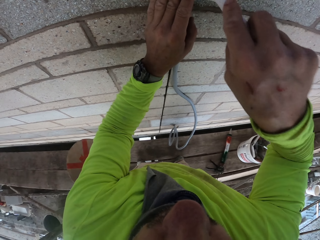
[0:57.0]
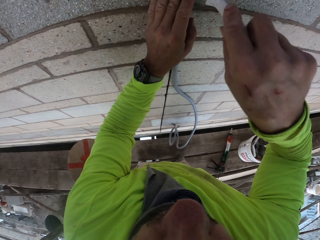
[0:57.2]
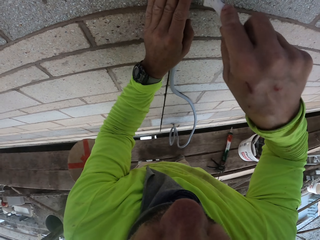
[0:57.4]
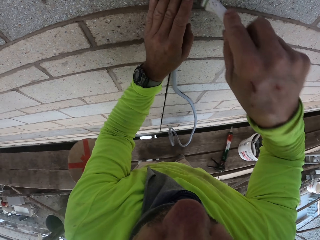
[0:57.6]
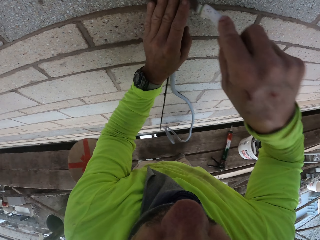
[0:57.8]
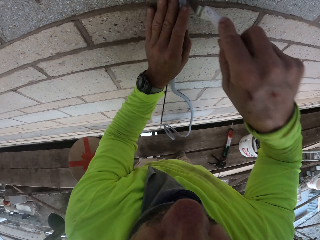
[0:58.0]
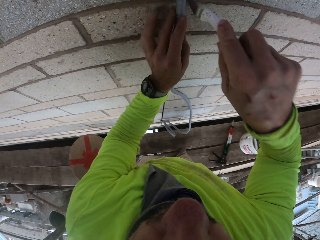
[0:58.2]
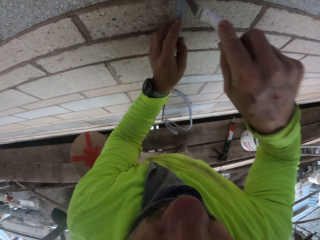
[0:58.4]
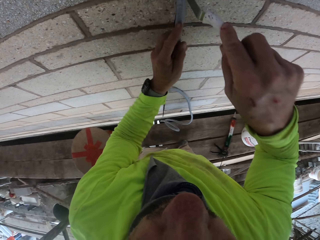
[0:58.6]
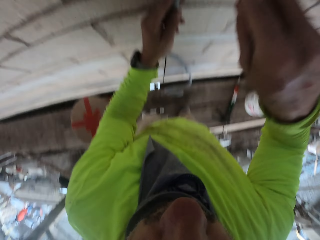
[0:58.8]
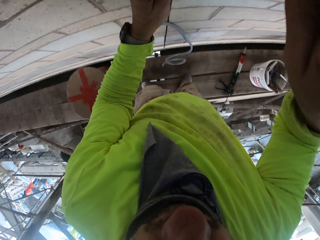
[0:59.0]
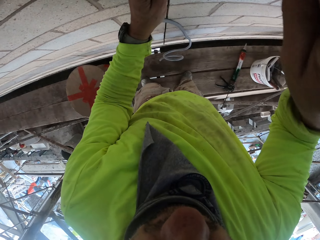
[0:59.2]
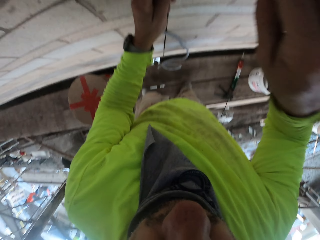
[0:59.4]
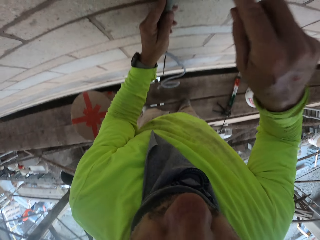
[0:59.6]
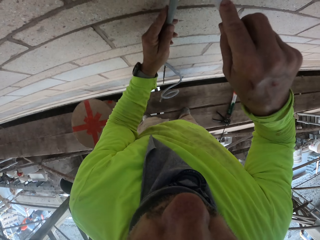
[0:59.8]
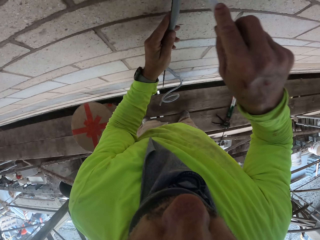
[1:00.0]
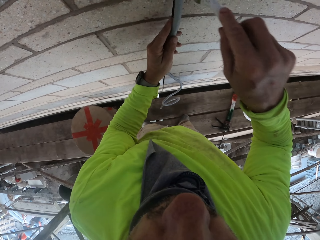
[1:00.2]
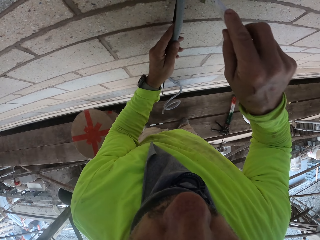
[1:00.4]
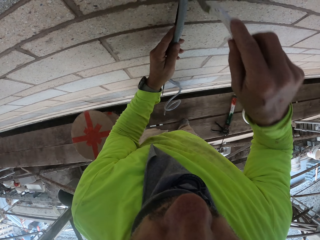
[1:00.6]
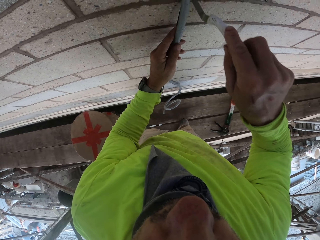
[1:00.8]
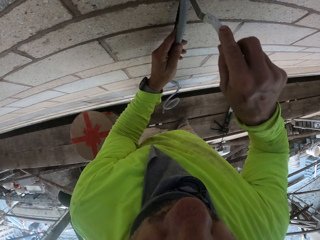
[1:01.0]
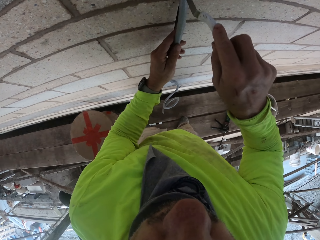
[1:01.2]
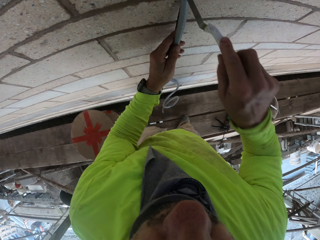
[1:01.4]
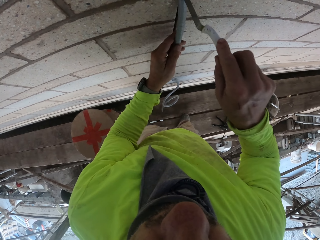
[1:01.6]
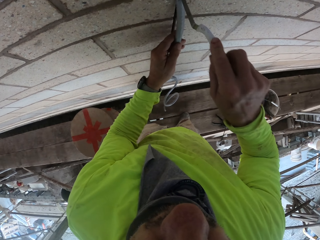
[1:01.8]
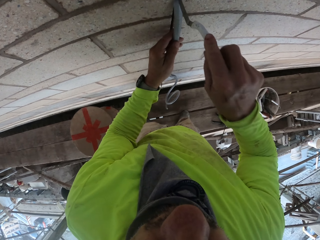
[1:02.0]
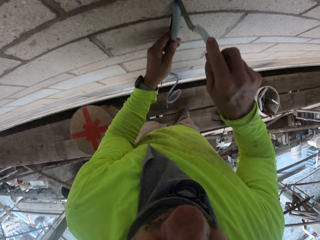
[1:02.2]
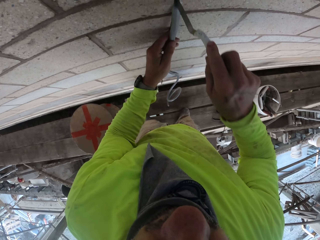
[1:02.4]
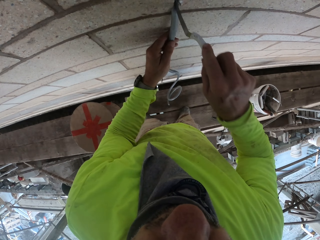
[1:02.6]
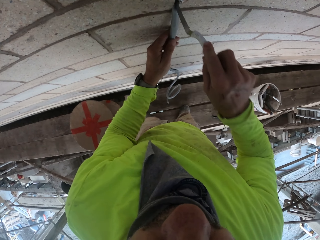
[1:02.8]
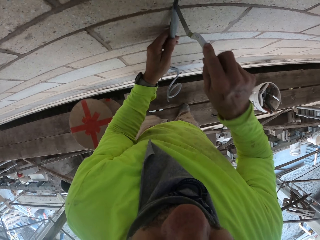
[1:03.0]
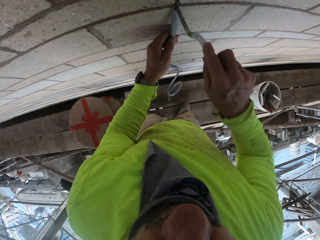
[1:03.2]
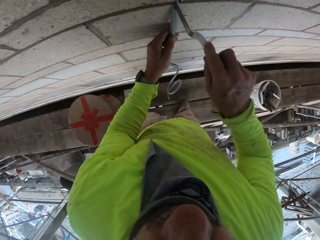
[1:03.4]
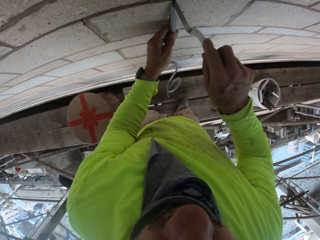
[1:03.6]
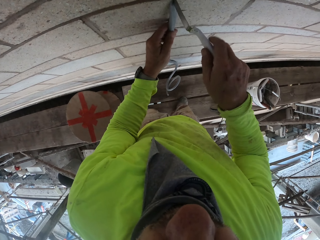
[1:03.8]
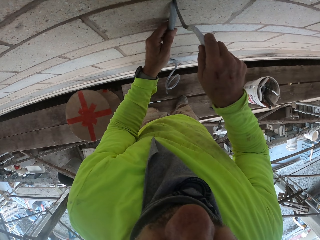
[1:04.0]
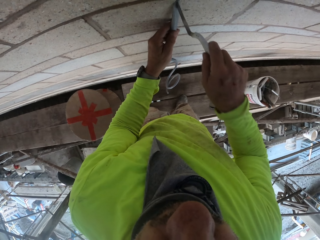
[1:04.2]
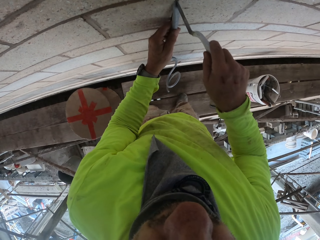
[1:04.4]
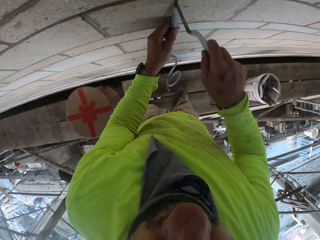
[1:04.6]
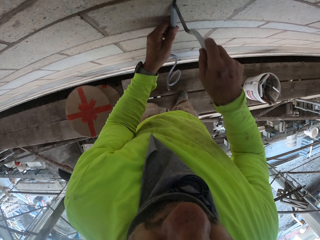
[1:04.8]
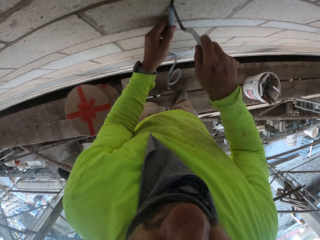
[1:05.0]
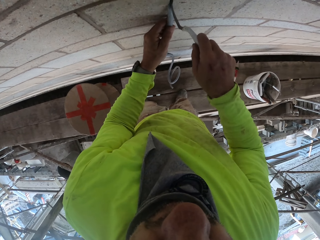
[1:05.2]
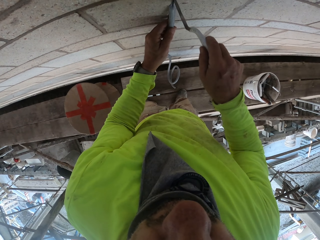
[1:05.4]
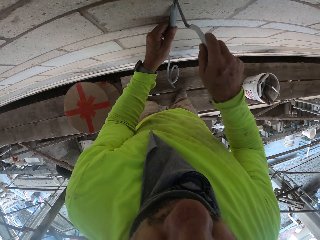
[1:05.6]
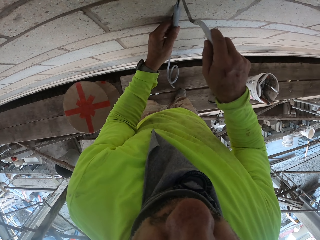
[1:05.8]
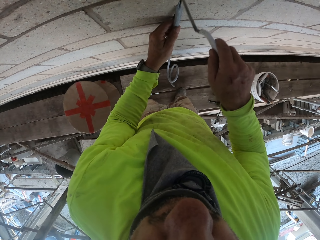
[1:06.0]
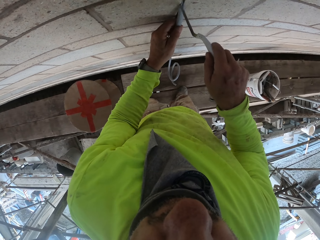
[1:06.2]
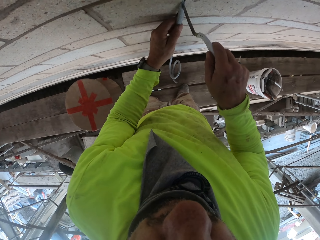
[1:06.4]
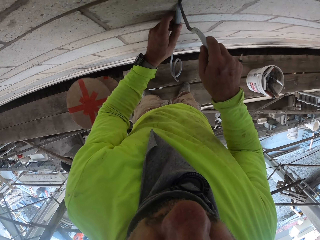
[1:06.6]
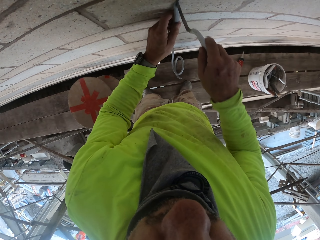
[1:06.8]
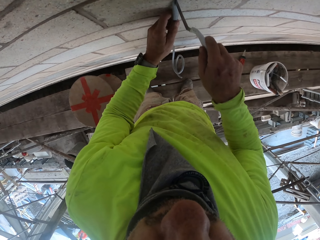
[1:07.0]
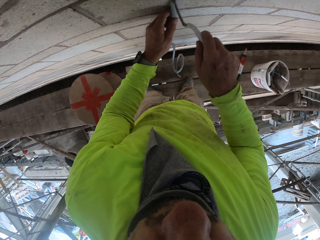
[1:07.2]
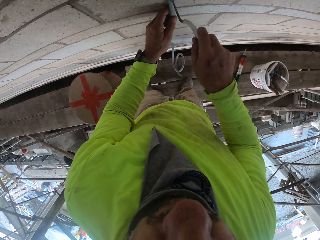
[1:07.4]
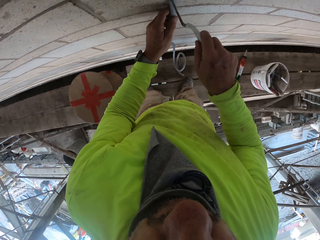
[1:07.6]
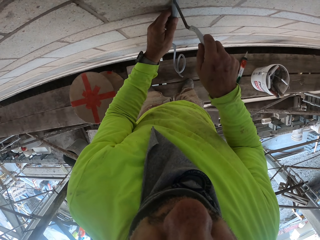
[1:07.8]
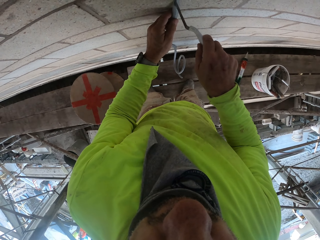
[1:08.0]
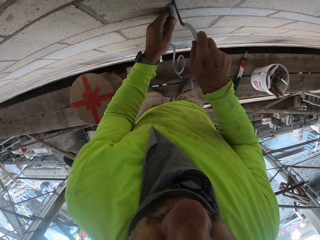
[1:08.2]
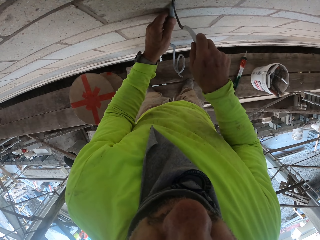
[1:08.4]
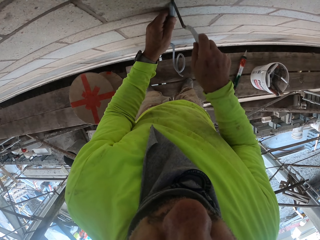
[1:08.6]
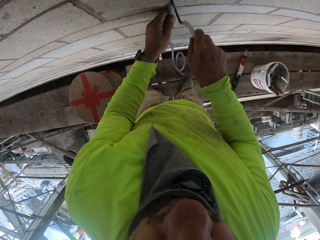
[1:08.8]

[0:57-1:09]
The camera wearer fixes the cable on the wall.

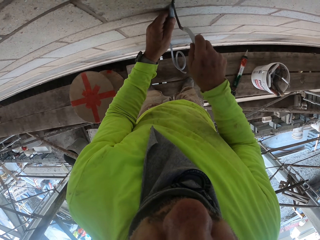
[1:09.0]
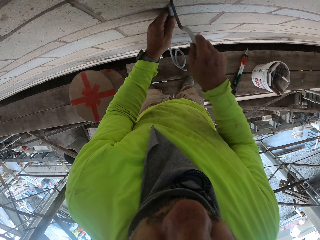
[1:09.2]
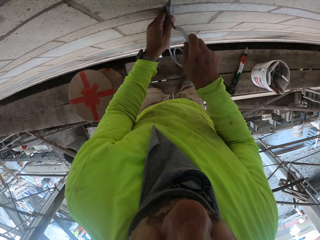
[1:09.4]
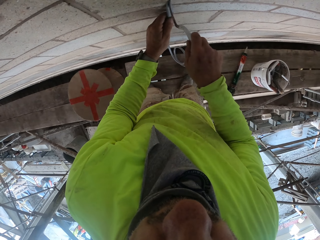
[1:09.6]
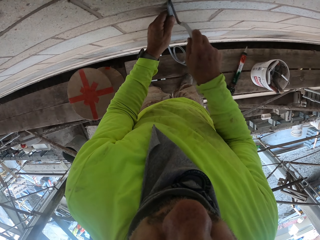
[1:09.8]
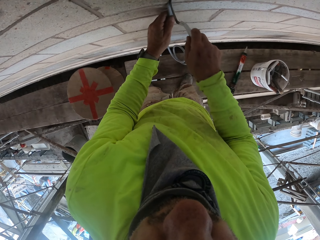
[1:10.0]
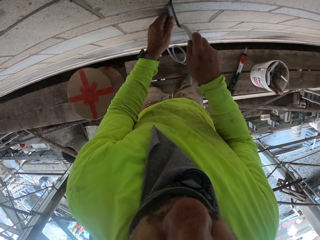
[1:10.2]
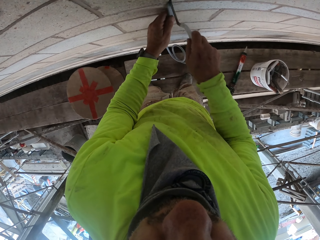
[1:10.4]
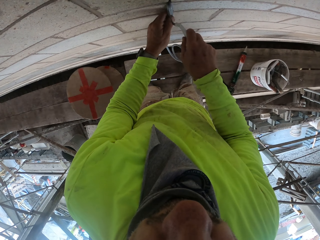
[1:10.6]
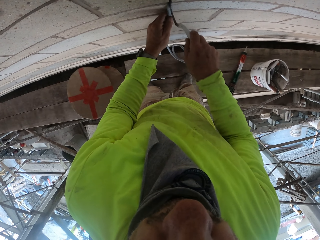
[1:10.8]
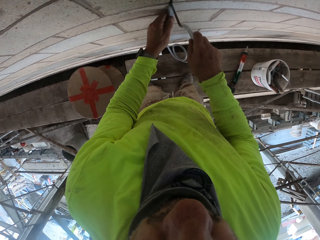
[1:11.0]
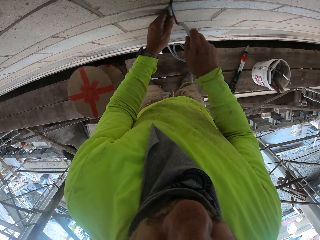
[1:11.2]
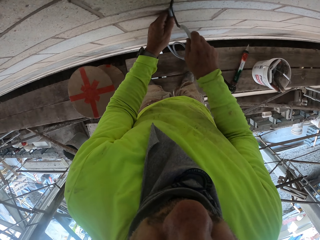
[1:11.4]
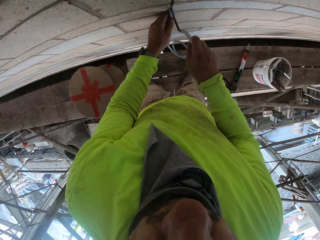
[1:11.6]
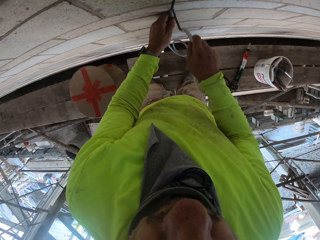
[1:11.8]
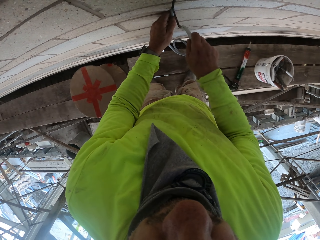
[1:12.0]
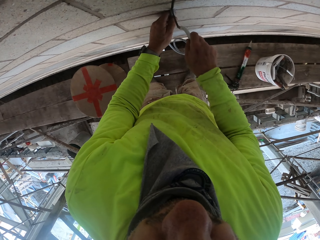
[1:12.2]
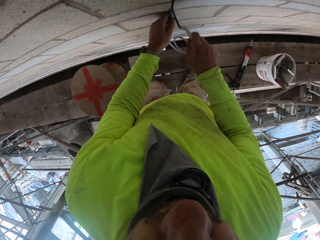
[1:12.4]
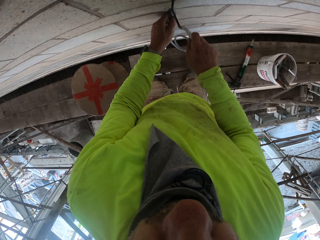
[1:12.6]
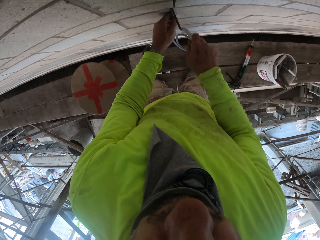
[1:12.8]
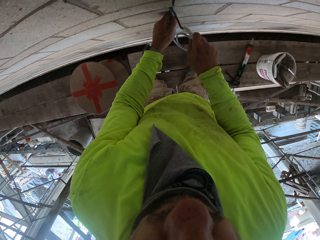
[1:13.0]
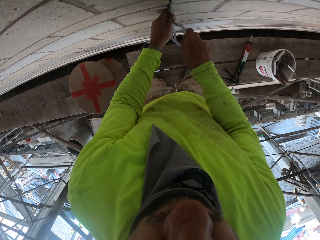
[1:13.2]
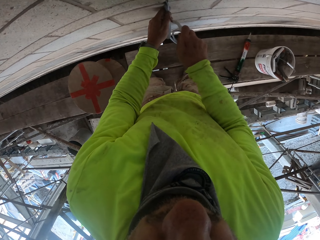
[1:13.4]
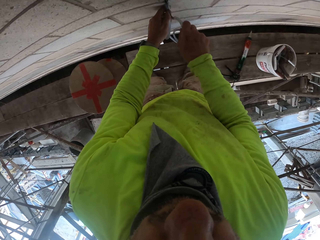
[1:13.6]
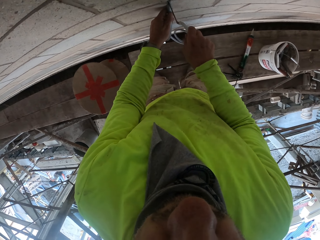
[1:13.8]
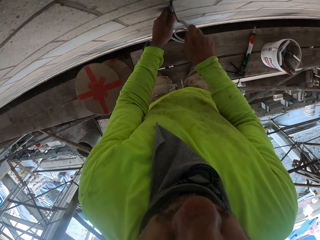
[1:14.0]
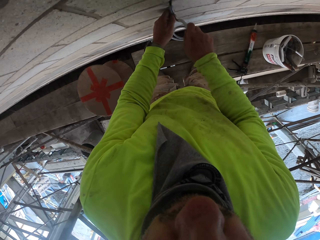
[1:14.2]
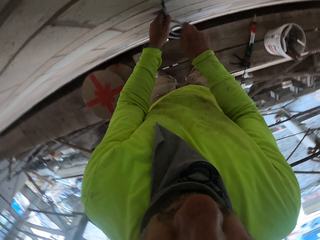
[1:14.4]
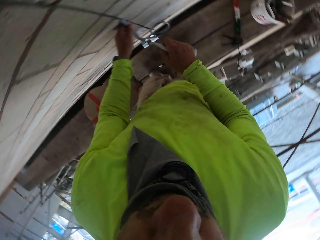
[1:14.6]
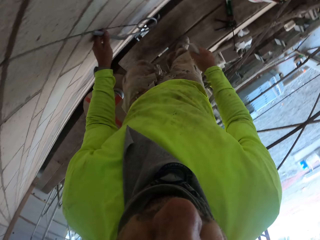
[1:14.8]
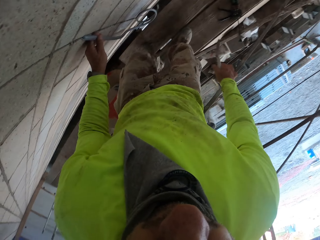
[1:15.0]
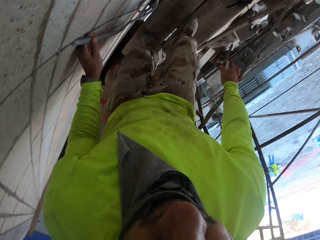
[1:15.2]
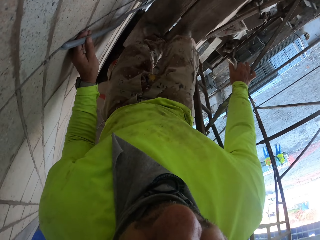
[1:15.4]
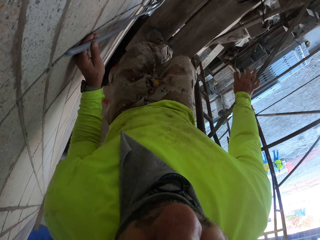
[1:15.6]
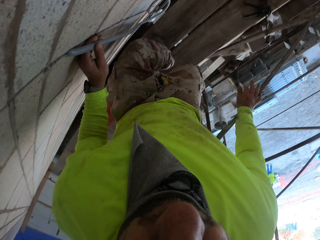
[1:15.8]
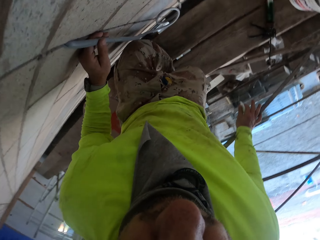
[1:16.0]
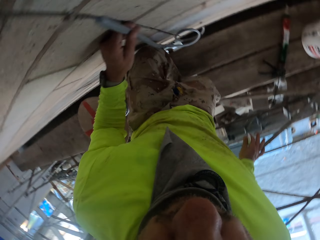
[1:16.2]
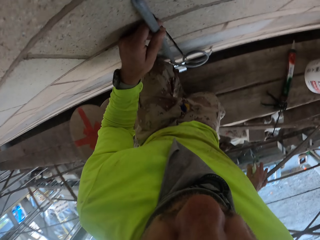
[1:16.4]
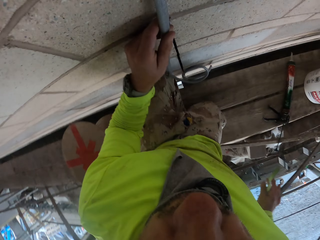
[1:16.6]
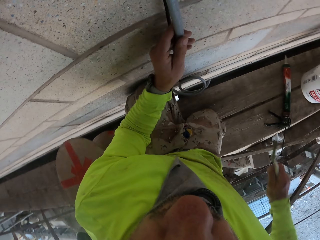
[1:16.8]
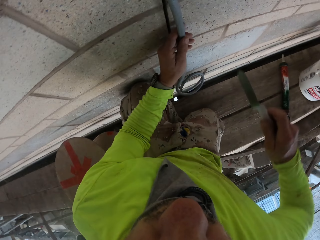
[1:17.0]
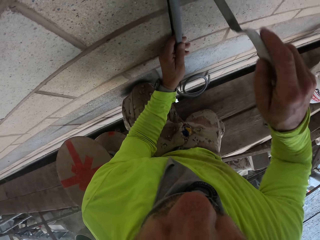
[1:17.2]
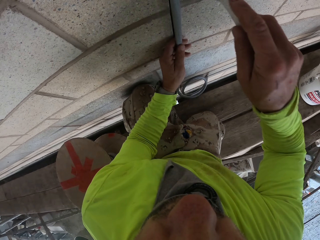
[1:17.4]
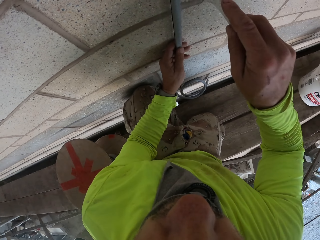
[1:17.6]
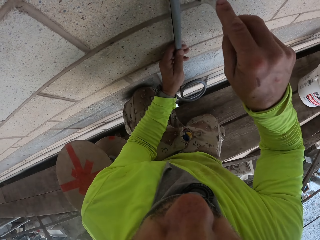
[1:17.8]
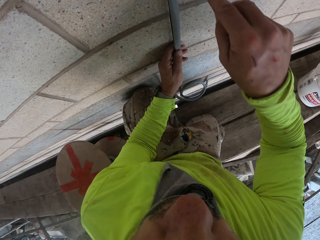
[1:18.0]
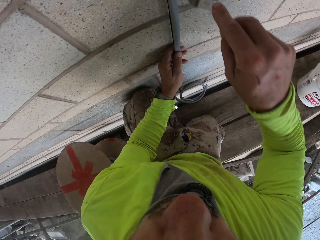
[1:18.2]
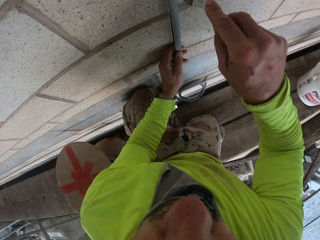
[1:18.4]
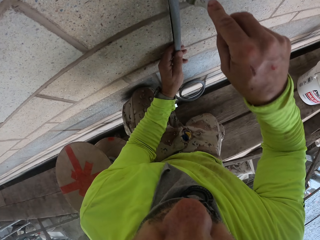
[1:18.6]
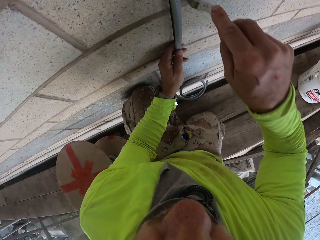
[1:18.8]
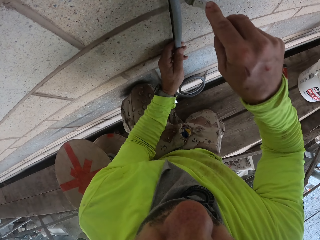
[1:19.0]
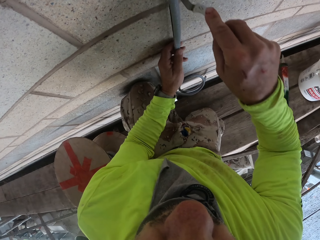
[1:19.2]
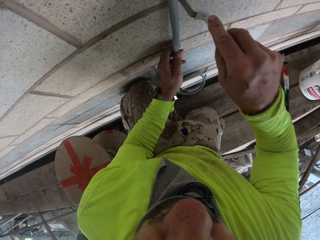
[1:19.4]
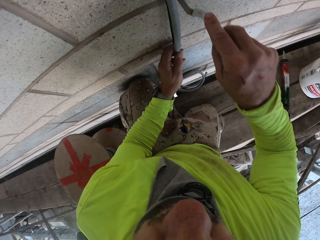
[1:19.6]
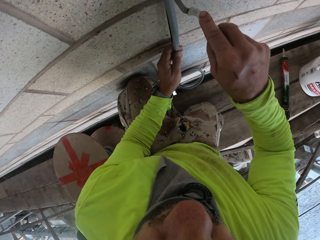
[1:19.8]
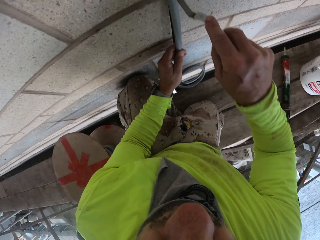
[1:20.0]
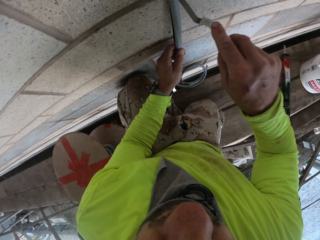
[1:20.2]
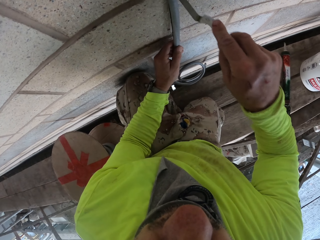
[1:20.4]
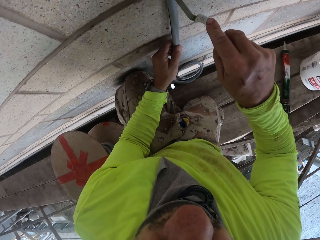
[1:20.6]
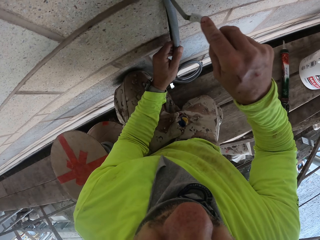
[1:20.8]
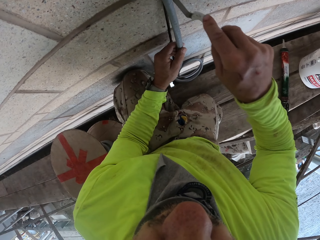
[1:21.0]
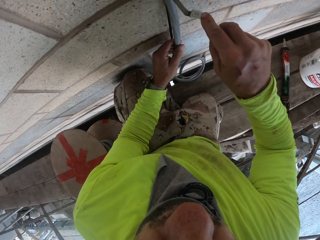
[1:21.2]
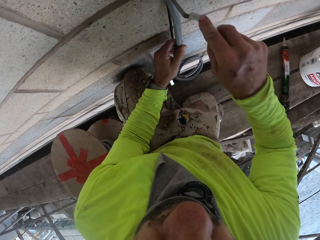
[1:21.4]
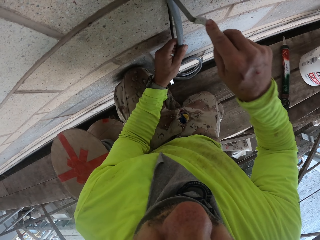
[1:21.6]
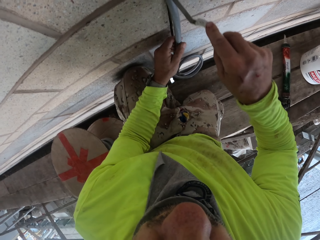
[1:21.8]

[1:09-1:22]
The camera wearer kneels down. They fix the cable on the wall.
